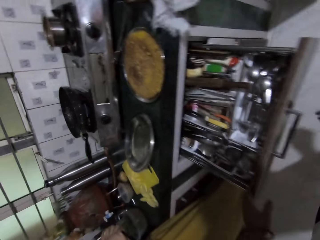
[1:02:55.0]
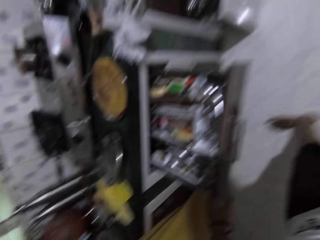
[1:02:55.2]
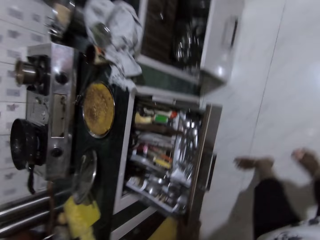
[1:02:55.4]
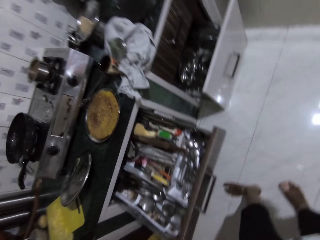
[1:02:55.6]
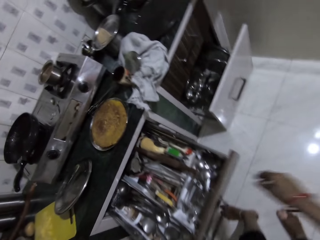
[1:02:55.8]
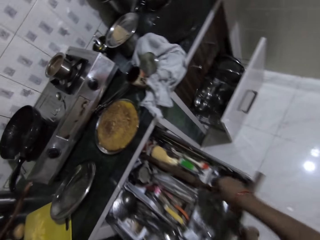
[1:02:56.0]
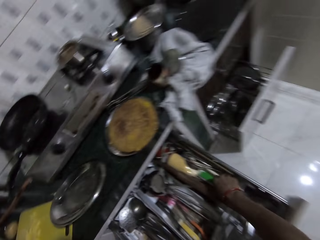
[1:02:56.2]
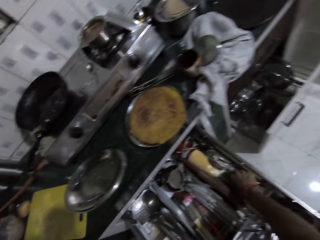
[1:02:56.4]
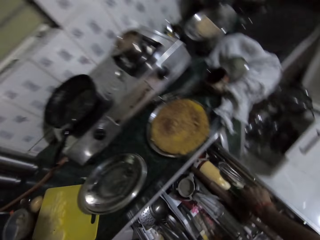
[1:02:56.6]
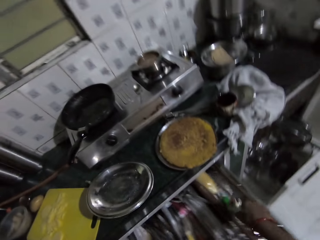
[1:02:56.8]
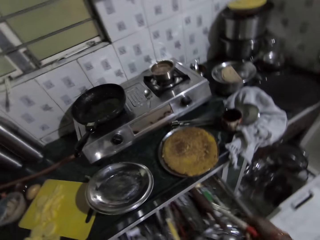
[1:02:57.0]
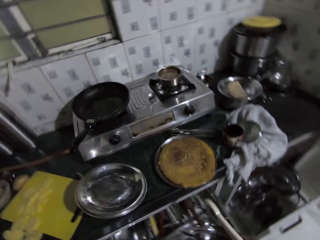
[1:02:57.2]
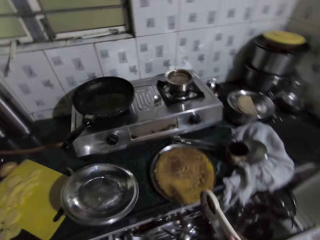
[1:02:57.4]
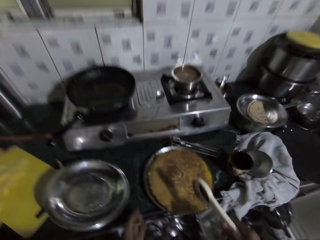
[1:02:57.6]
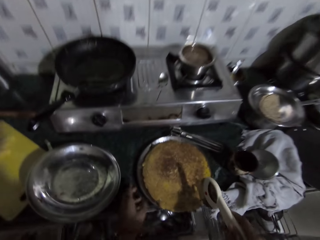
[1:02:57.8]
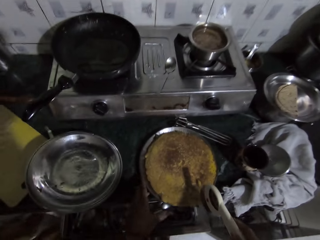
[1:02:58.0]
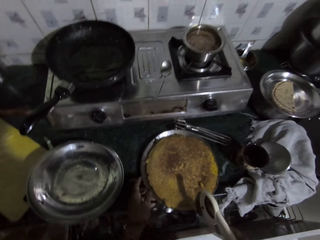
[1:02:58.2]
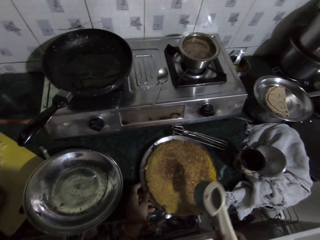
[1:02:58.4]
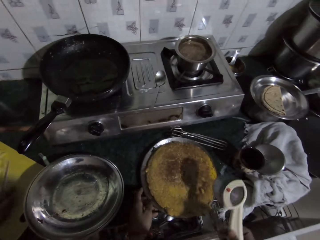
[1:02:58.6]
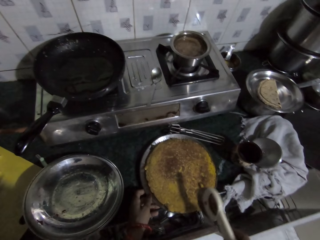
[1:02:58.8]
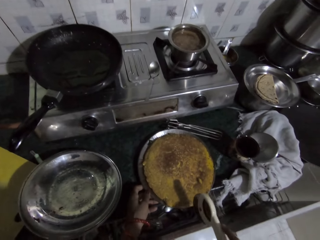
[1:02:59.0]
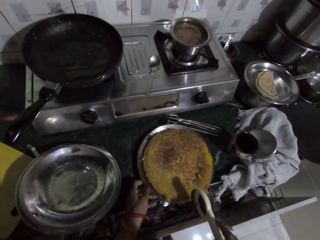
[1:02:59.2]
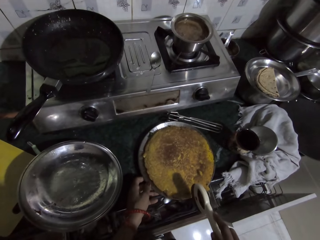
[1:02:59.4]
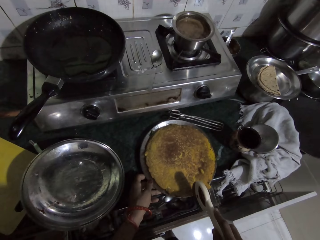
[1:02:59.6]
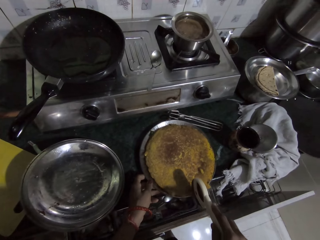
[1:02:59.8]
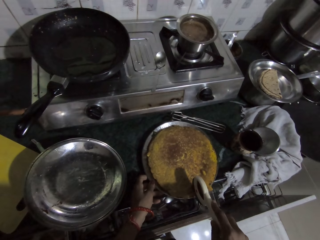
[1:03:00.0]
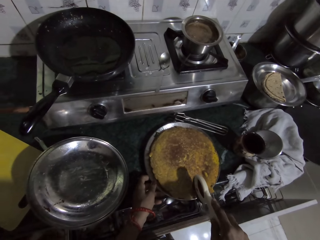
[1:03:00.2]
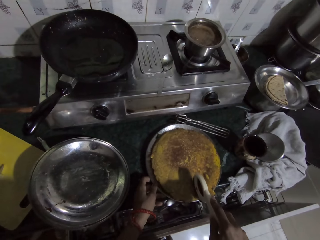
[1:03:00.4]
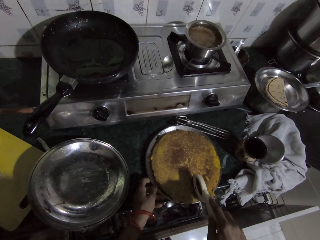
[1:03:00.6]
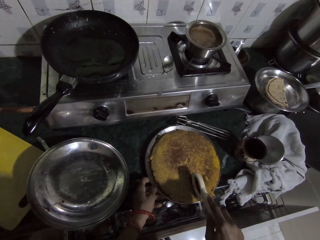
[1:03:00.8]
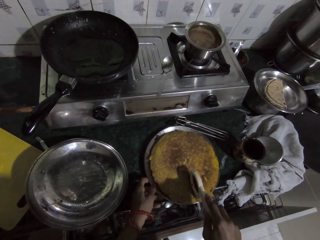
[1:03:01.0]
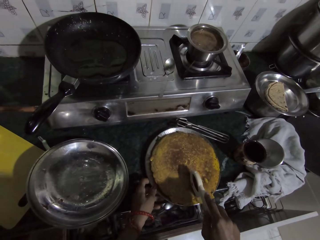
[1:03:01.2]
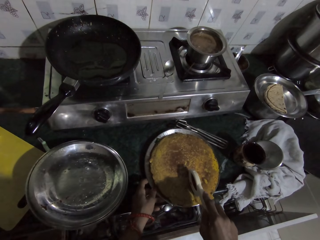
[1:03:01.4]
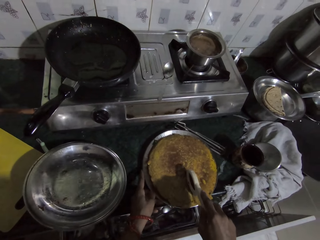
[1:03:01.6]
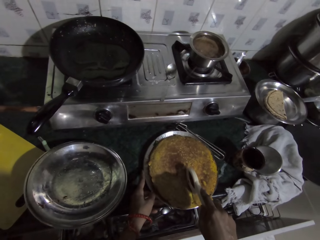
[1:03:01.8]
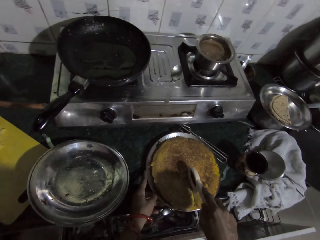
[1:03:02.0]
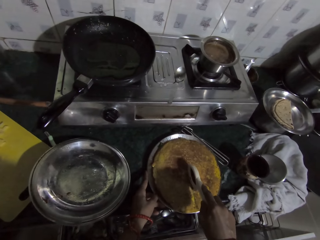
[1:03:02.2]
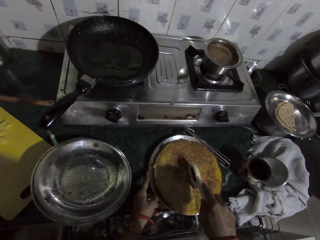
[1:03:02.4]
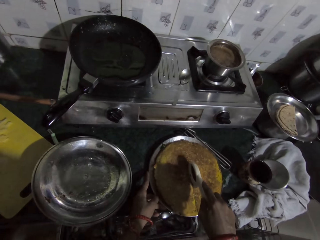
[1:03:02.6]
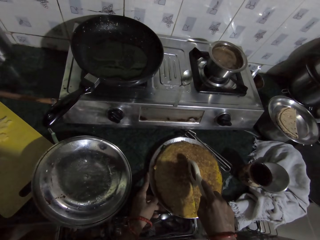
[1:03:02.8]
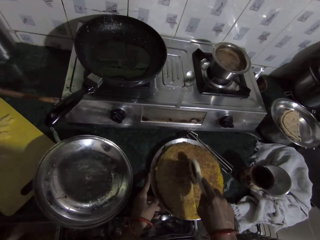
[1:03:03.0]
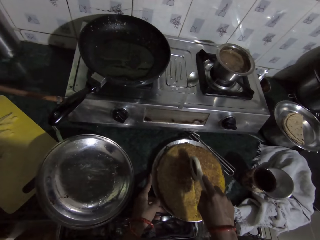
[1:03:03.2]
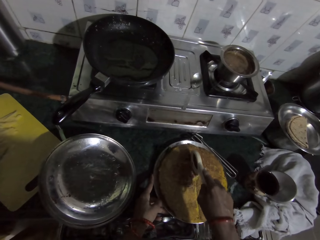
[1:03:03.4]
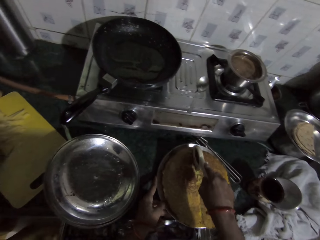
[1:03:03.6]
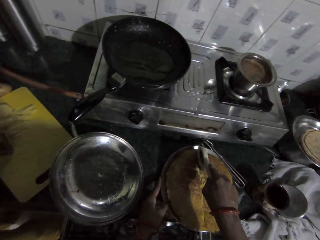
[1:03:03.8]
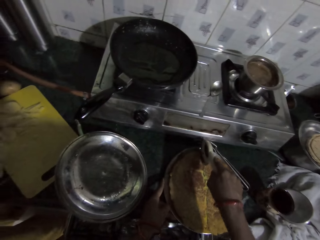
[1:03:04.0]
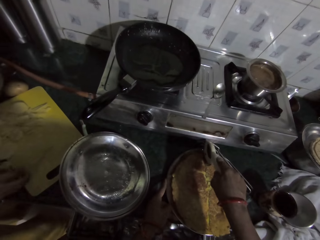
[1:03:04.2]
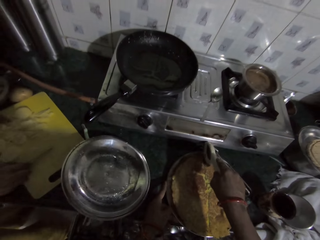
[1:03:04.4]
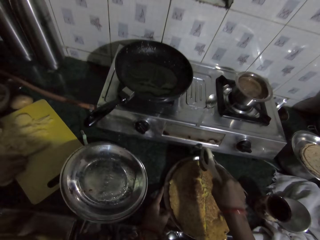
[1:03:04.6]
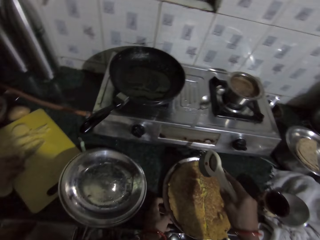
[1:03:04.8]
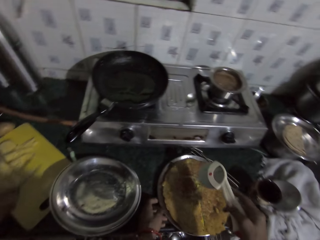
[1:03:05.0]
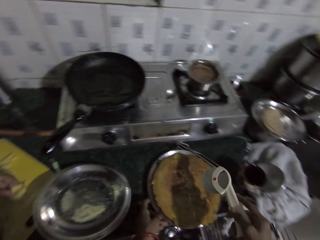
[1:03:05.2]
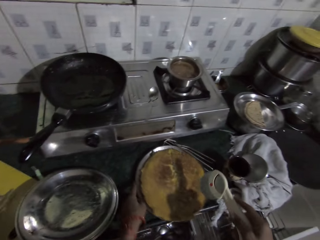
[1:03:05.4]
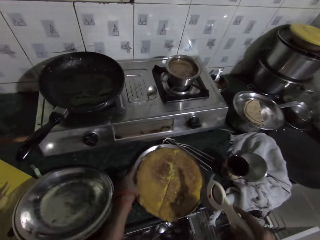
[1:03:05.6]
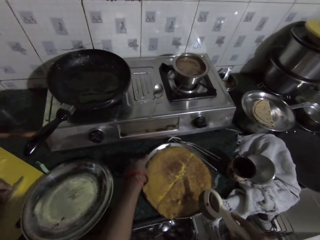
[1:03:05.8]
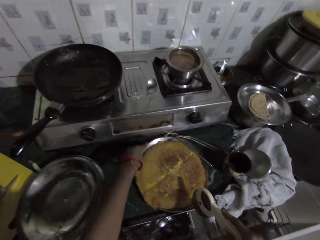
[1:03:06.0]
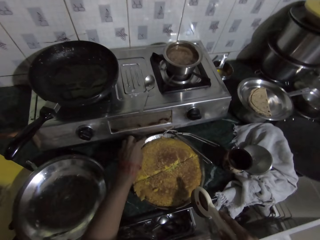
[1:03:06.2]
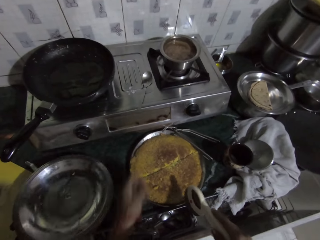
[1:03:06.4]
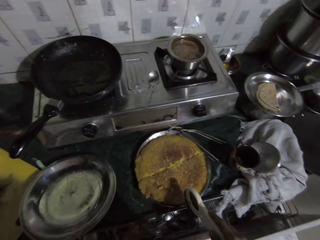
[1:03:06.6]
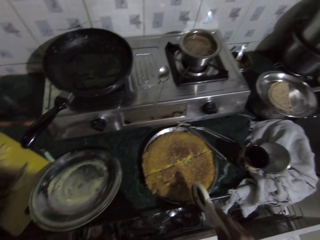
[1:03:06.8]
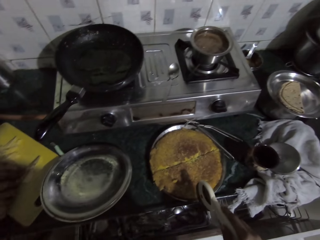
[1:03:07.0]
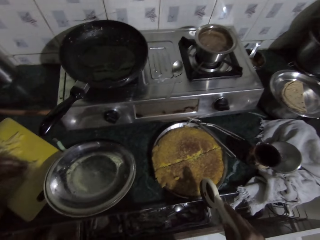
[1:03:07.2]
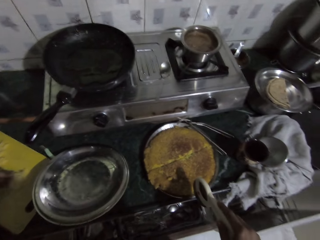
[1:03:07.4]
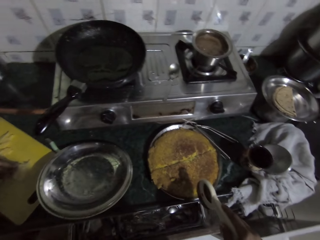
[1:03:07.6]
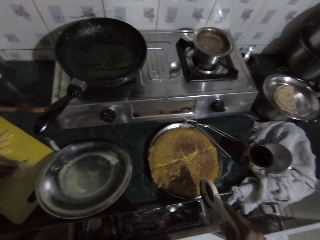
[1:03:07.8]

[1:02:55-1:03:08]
The camera wearer pulls a utensil tray from the kitchen cabinet with her left hand. She picks up a pizza cutter from the utensil tray with her right hand. She holds the plate on the kitchen countertop with her left hand. She cuts the cake in the plate with the pizza cutter in her right hand. A woman slices the pieces of potato on the chopping board with the knife in her right hand. The camera wearer turns the plate on the kitchen countertop with her left hand.

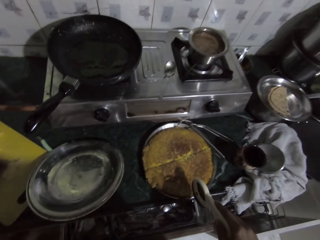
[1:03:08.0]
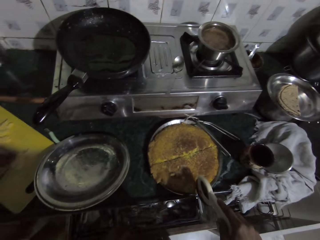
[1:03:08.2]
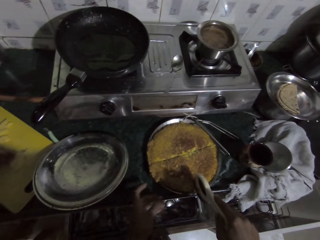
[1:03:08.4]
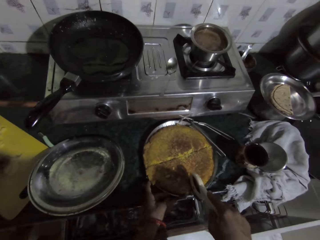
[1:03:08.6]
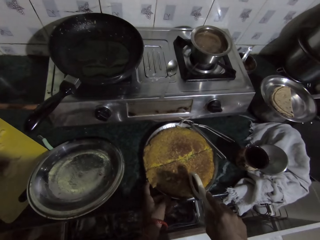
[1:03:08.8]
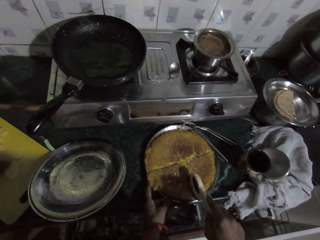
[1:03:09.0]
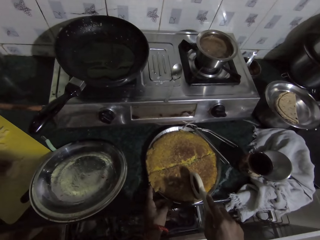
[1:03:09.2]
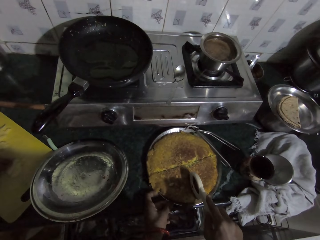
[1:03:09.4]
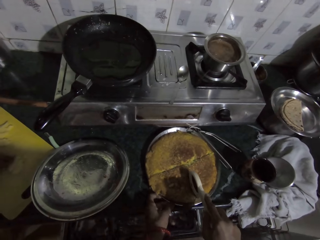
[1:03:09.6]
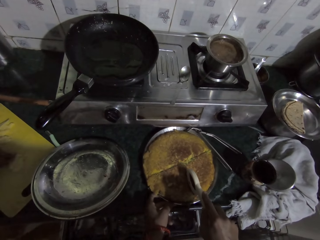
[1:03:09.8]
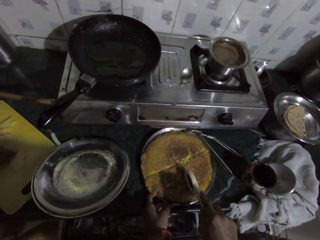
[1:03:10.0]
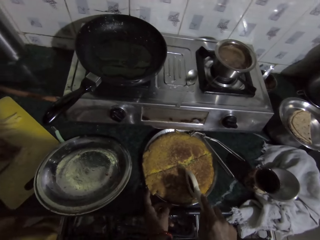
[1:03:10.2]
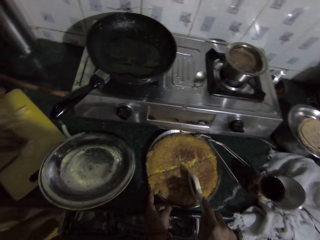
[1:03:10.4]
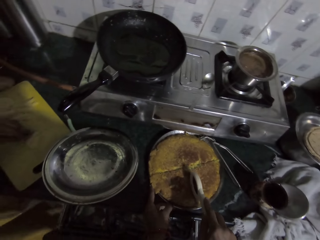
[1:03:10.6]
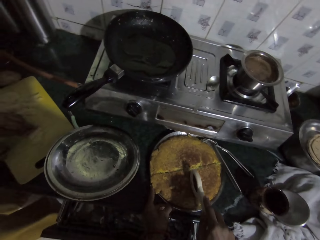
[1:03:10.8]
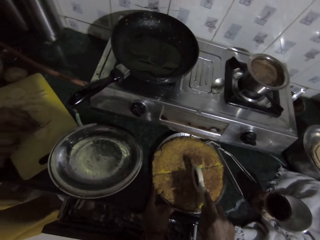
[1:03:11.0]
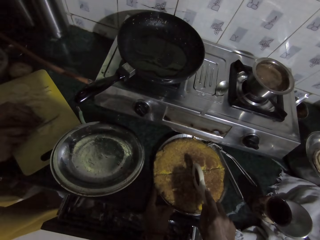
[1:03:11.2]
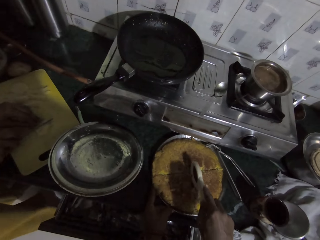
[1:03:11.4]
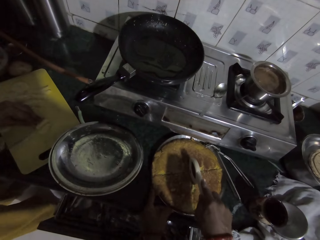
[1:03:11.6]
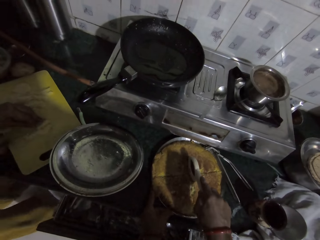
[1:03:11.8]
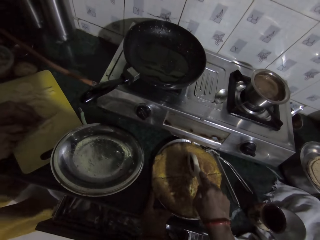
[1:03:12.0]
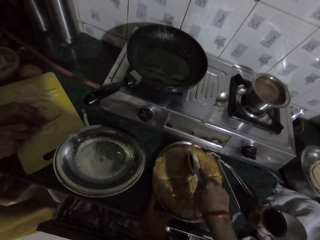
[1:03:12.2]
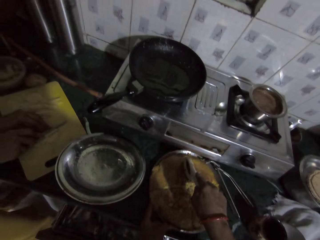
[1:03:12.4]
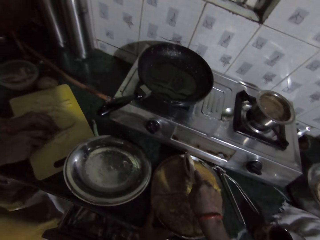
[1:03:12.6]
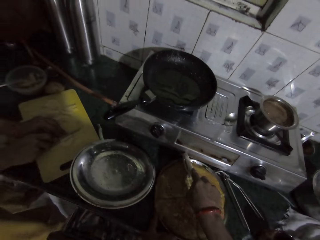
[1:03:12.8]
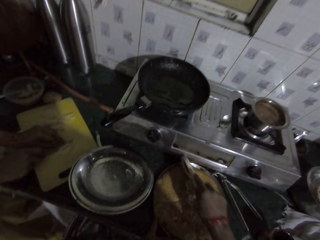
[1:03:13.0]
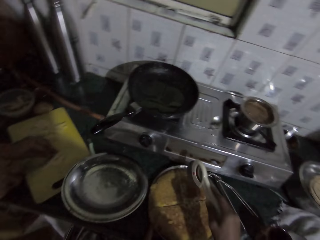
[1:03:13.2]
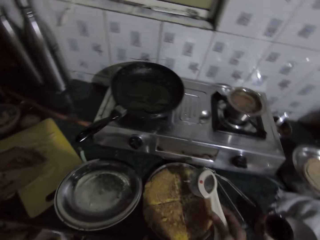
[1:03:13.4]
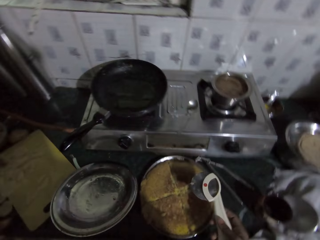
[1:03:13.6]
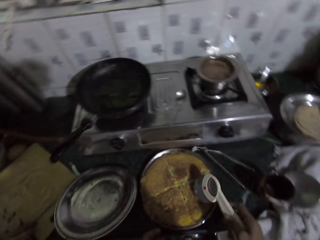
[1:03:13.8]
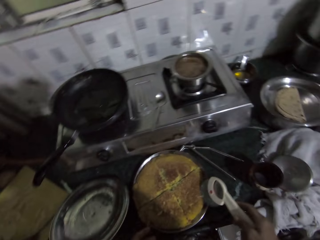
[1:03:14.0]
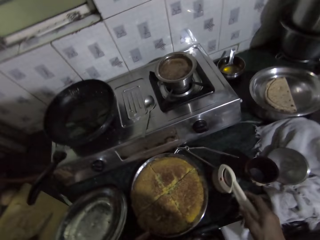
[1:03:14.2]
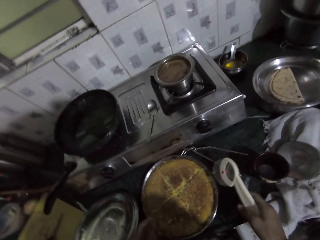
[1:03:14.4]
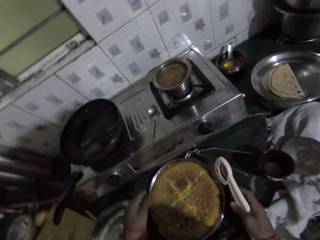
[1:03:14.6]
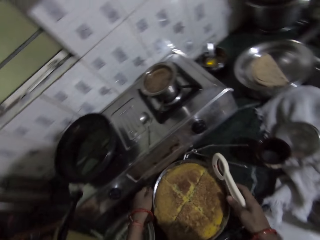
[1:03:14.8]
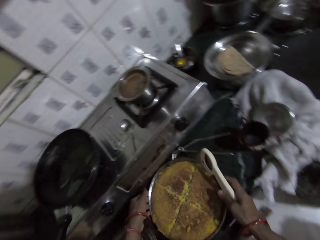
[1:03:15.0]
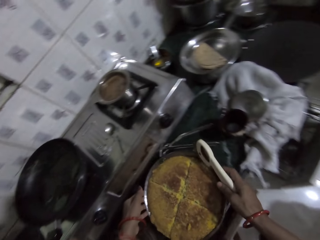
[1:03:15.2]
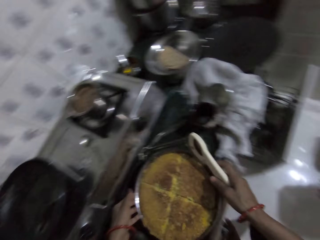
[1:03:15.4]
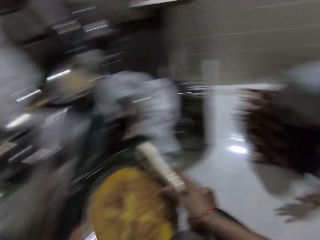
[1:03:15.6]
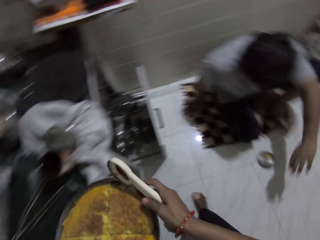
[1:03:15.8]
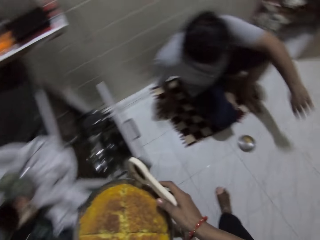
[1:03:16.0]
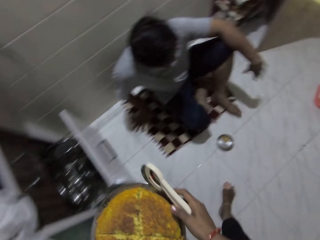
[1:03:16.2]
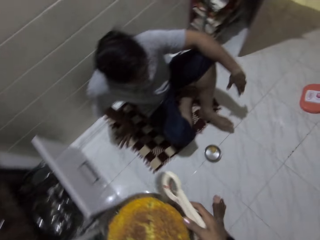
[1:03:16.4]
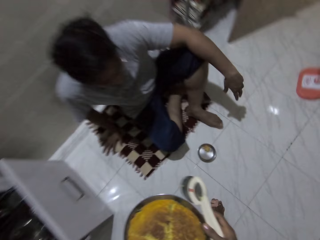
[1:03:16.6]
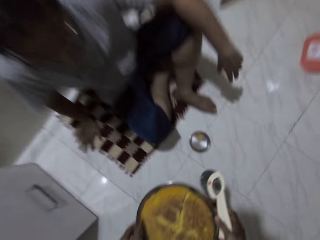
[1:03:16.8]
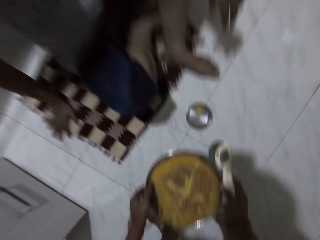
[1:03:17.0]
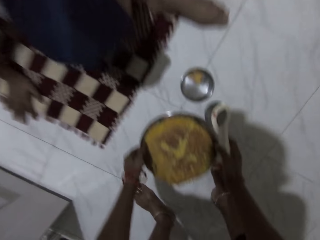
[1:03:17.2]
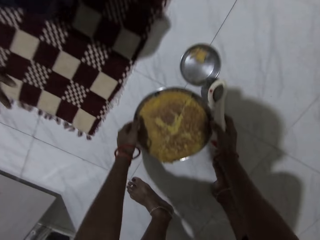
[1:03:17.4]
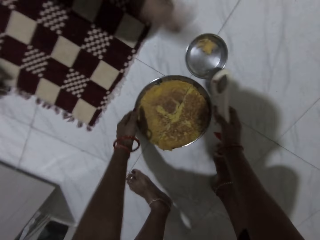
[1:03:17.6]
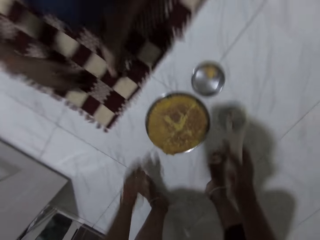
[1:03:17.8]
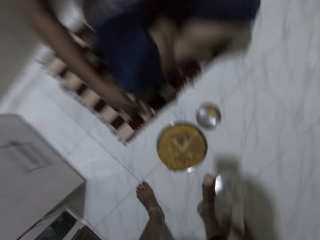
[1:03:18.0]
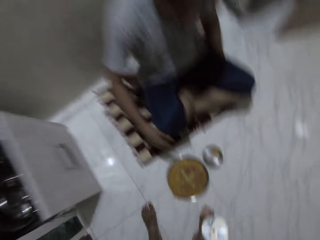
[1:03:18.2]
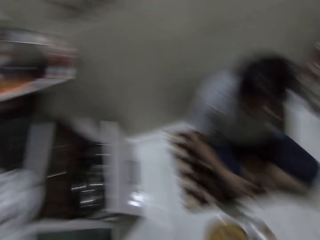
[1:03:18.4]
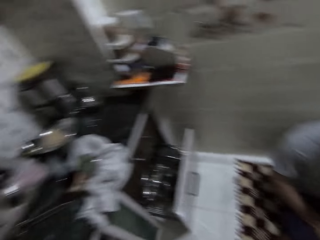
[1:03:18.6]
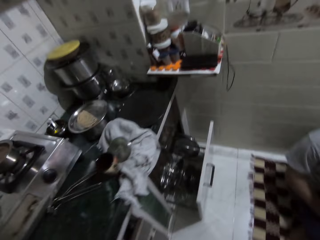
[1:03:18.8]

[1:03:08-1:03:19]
The camera wearer cuts the cake in the plate with the pizza cutter in her right hand. She carries the pancakes. A man adjusts his body on the kitchen floor. The camera wearer drops the paratha on the kitchen floor beside the man with both hands.
